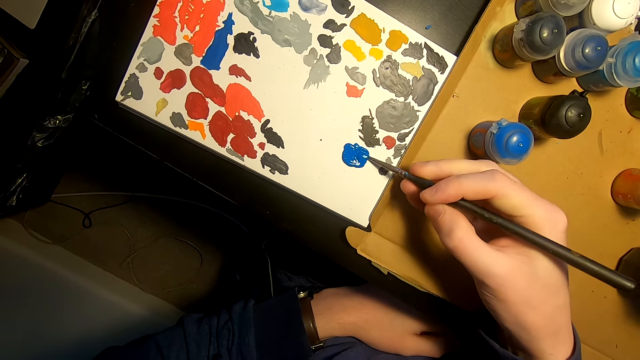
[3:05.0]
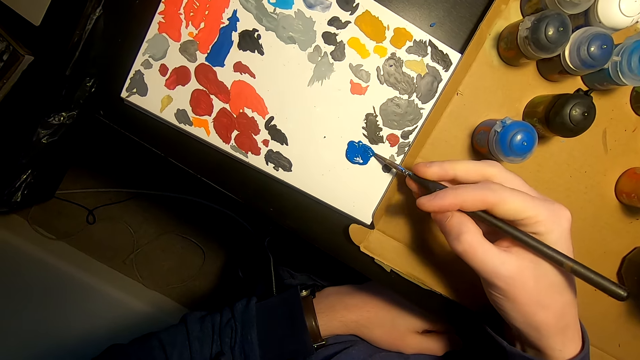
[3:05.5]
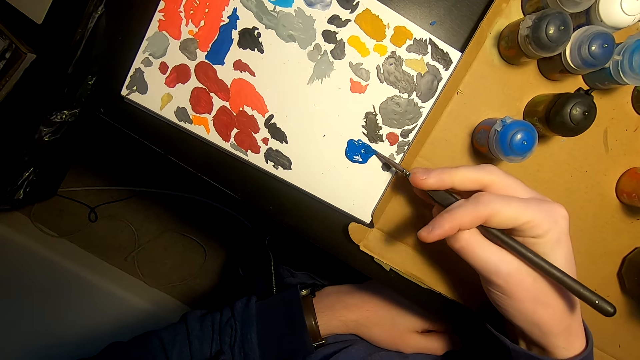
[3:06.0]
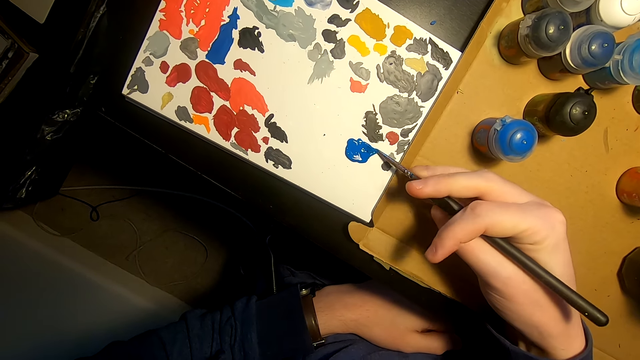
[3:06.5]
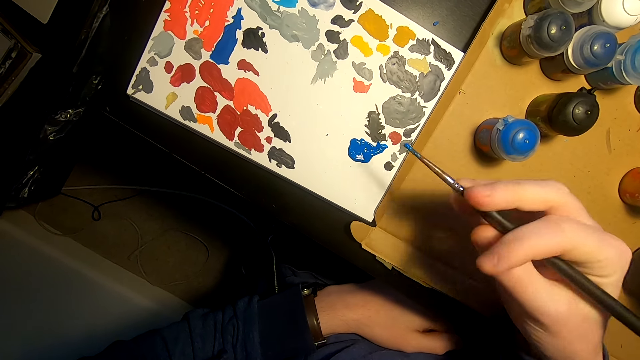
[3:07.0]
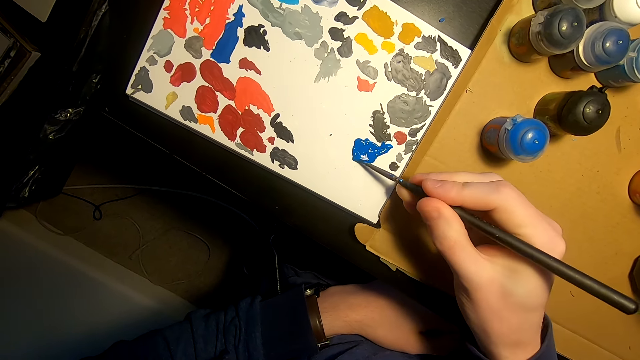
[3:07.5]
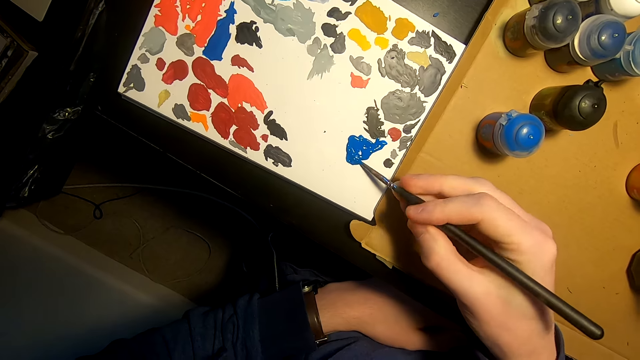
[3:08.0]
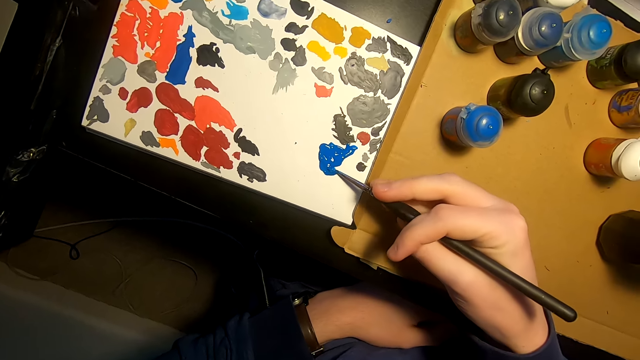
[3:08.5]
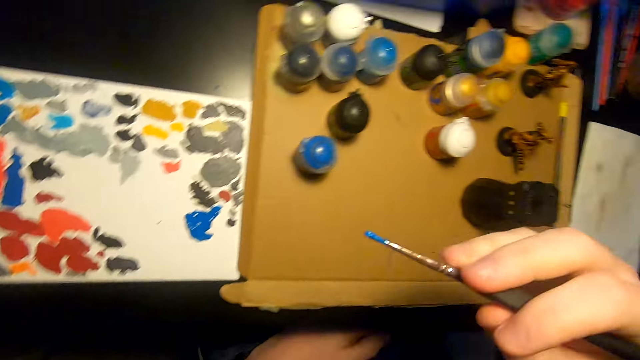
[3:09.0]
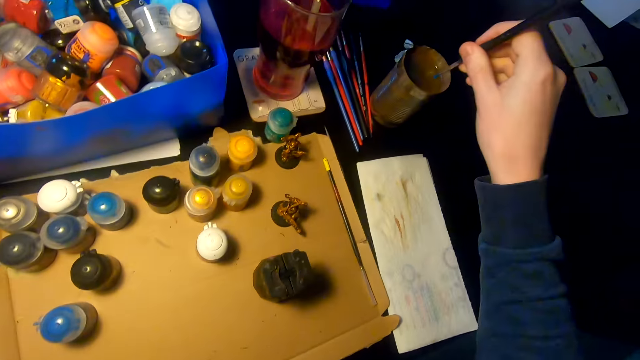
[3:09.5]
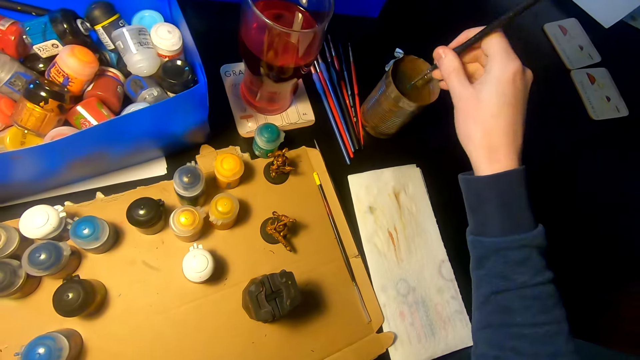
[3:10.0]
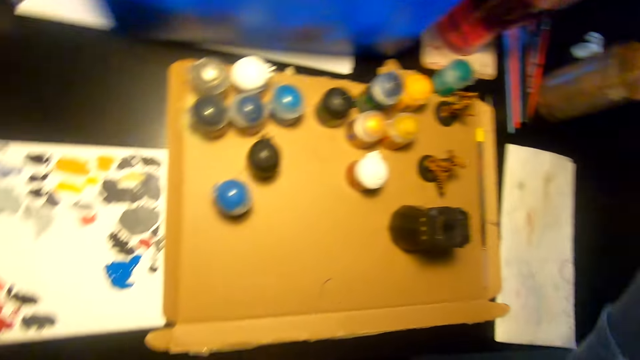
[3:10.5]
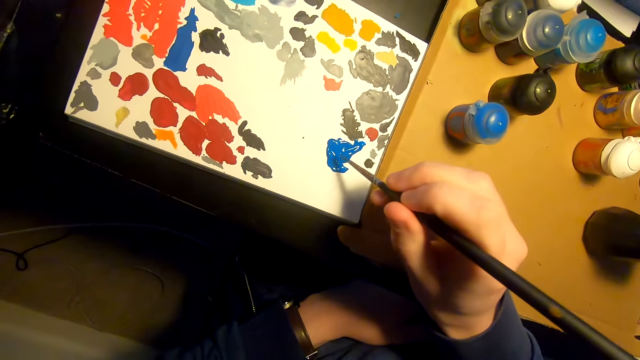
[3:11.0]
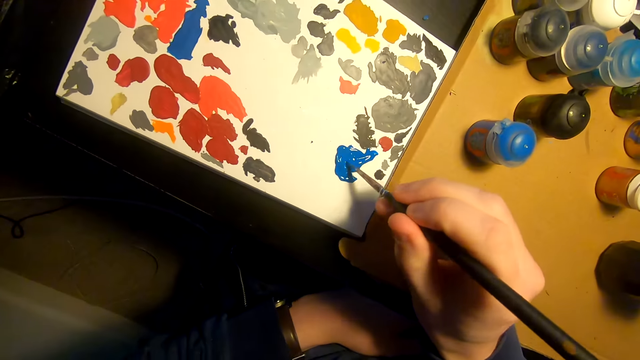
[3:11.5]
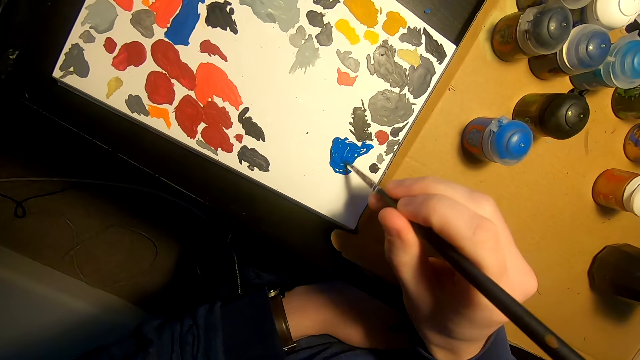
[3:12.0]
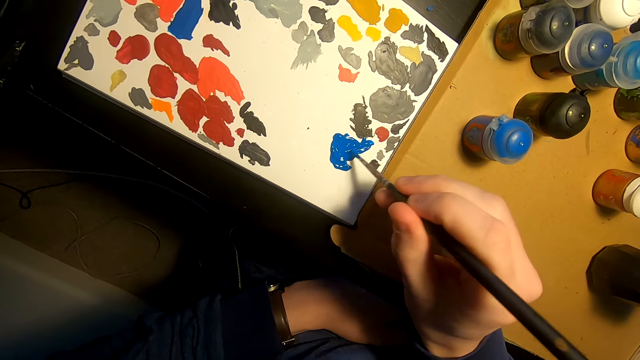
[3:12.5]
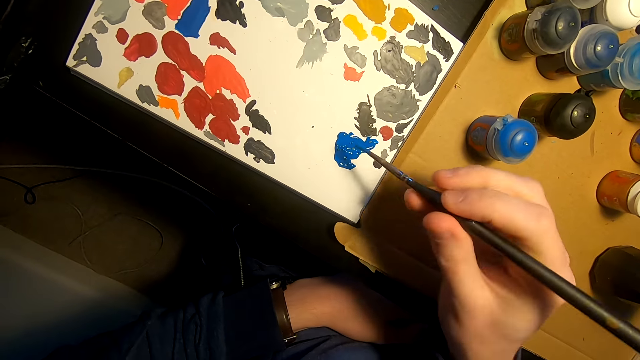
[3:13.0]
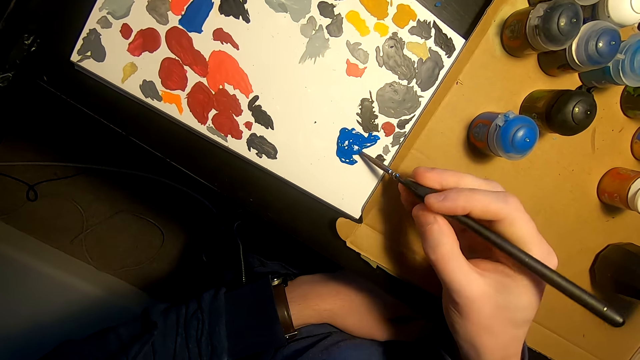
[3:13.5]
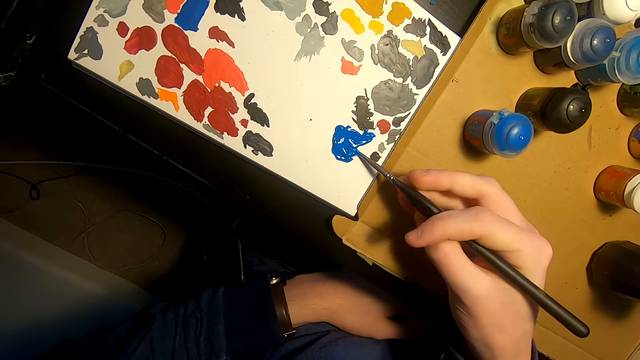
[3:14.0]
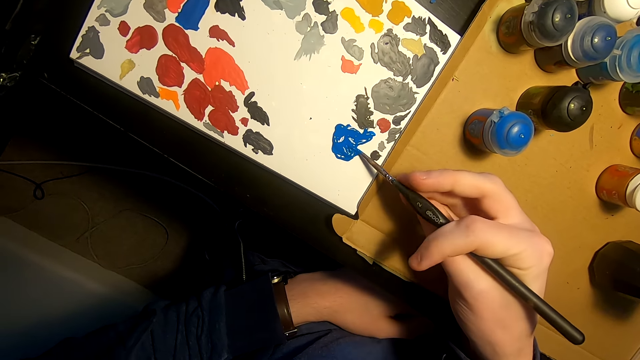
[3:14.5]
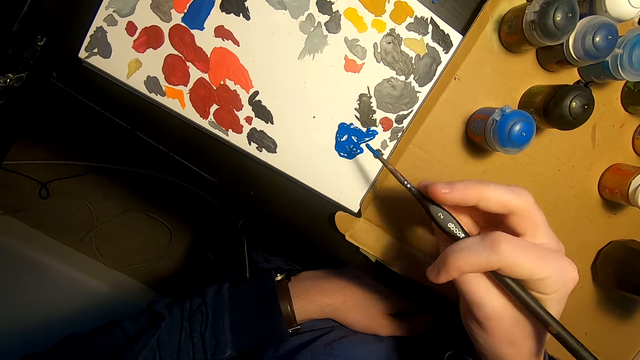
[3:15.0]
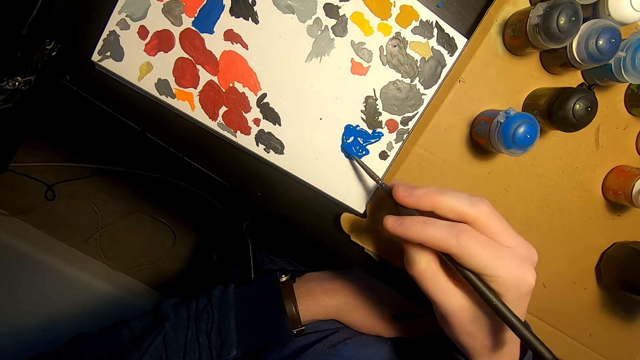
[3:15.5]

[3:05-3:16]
The camera wearer dips the painting brush in the paints. They mix the paints on the paper.

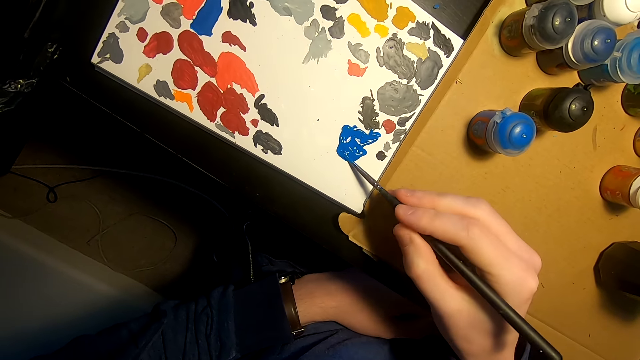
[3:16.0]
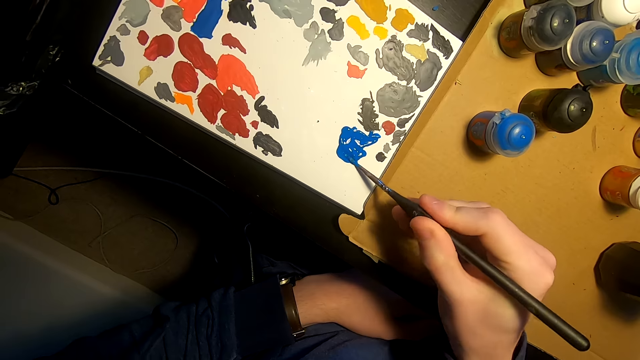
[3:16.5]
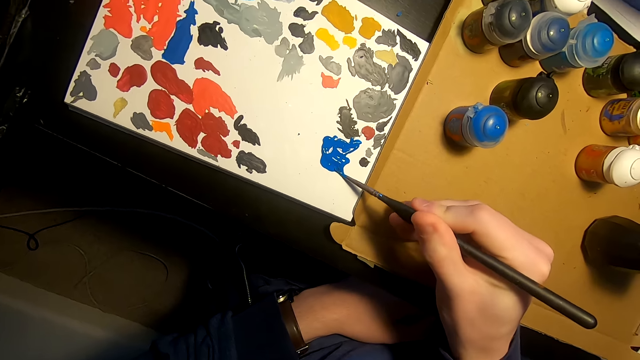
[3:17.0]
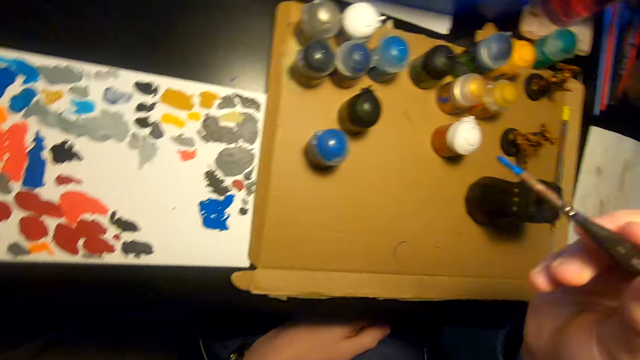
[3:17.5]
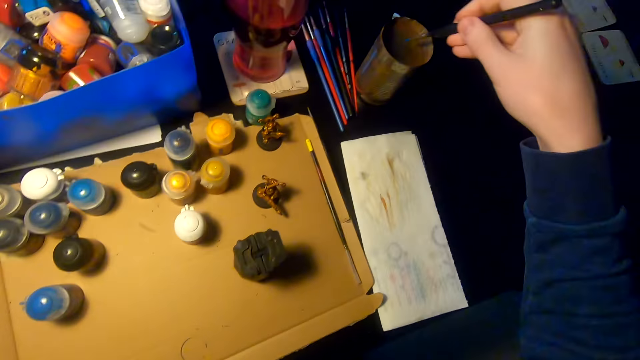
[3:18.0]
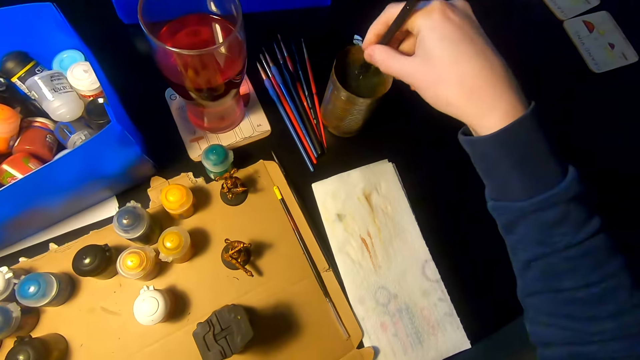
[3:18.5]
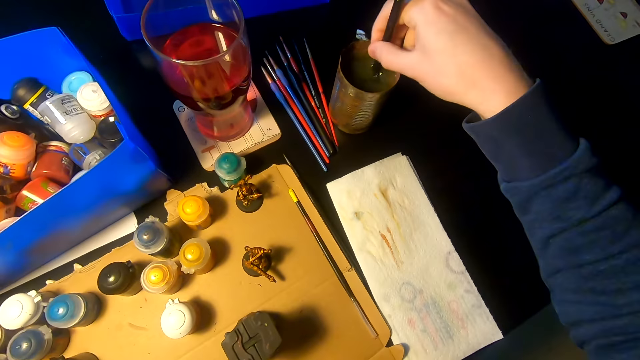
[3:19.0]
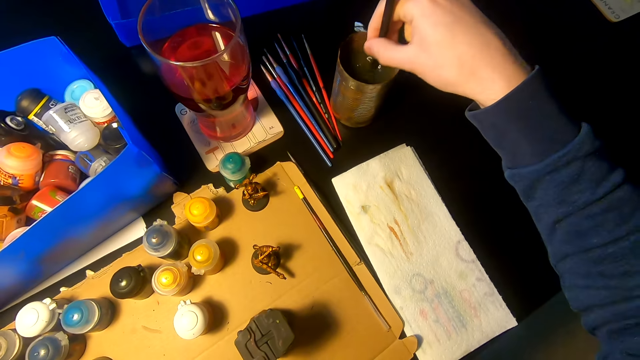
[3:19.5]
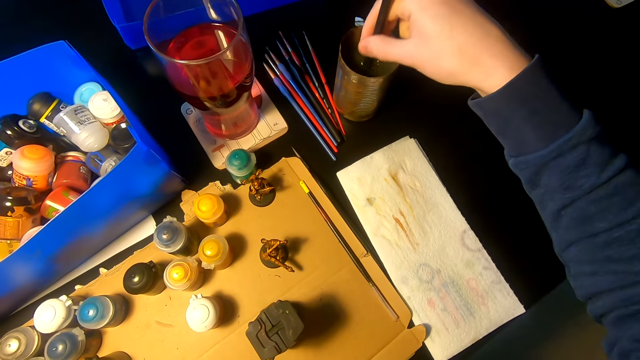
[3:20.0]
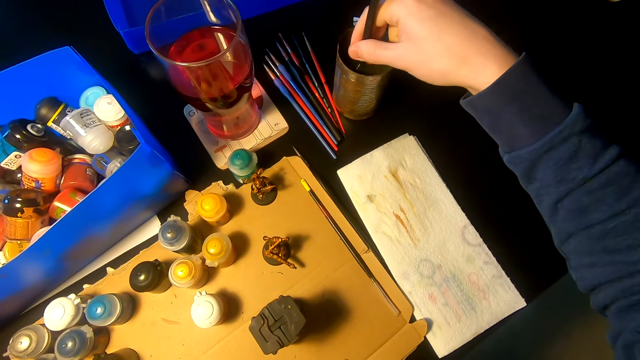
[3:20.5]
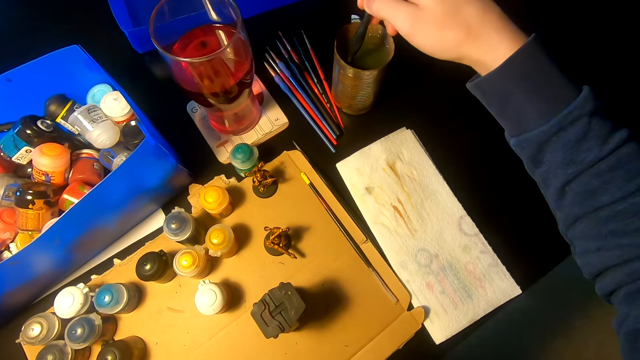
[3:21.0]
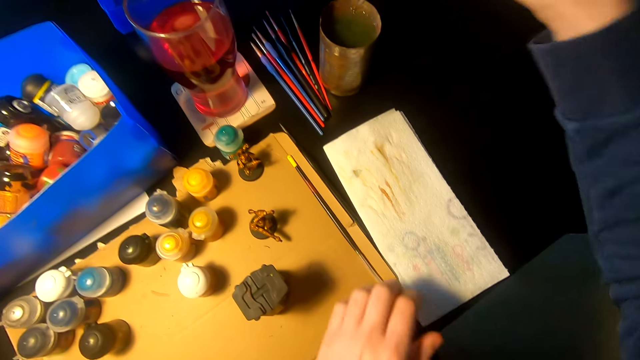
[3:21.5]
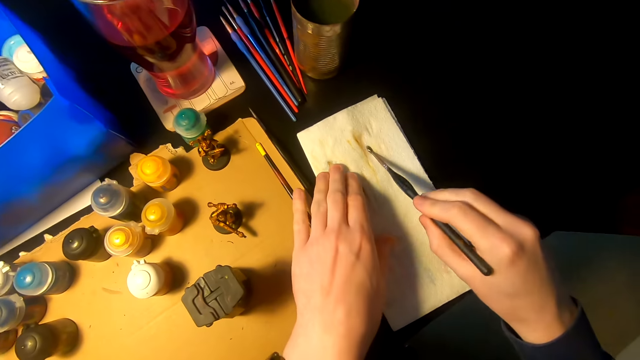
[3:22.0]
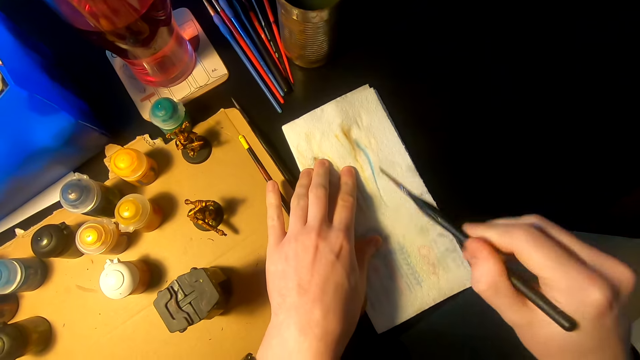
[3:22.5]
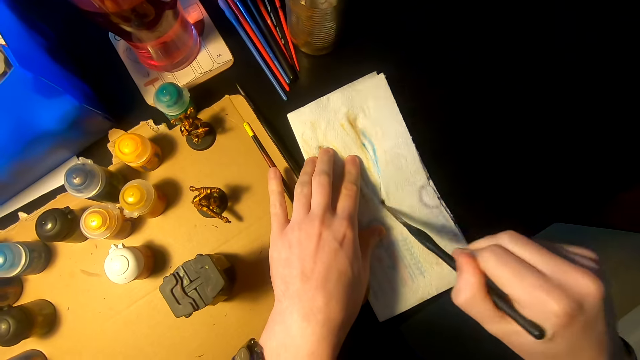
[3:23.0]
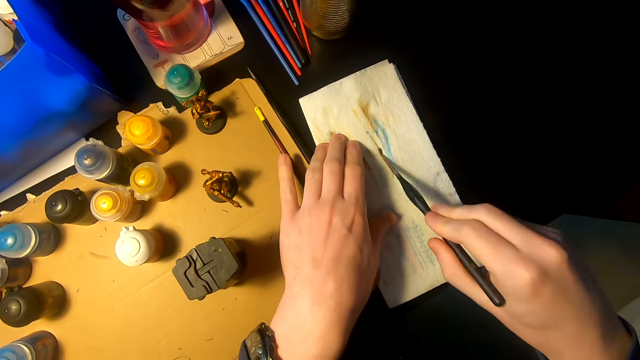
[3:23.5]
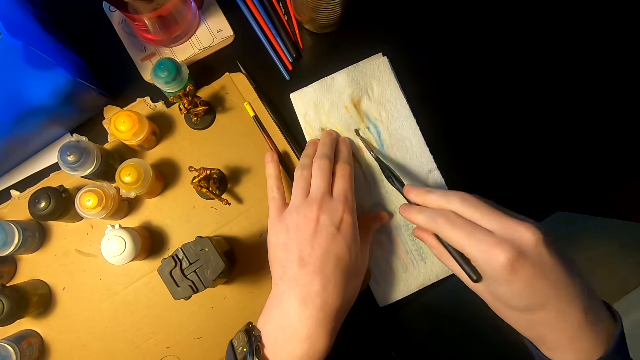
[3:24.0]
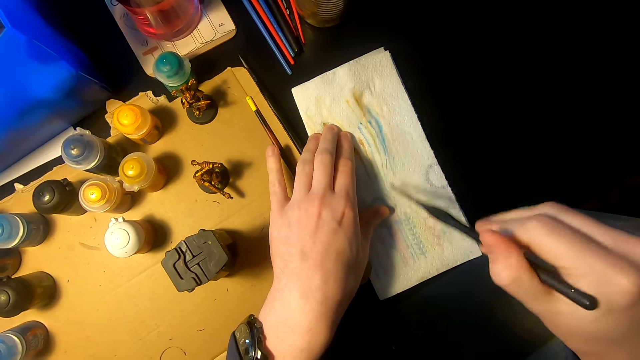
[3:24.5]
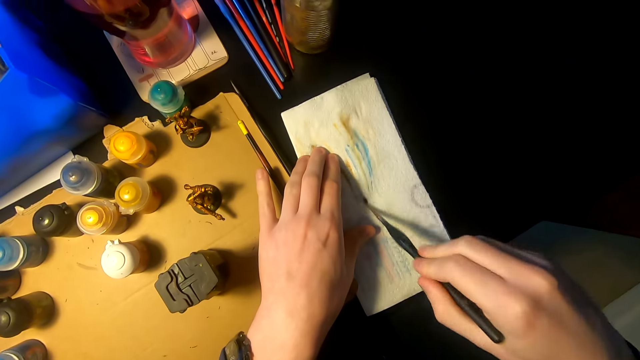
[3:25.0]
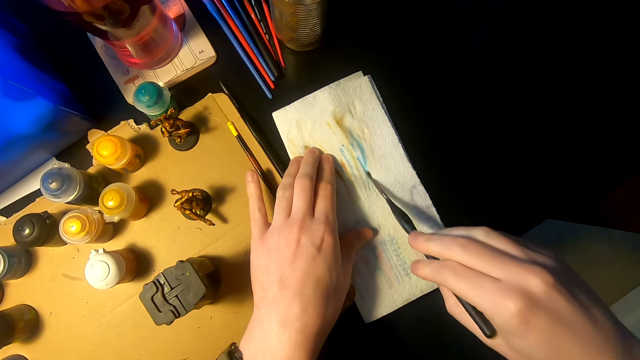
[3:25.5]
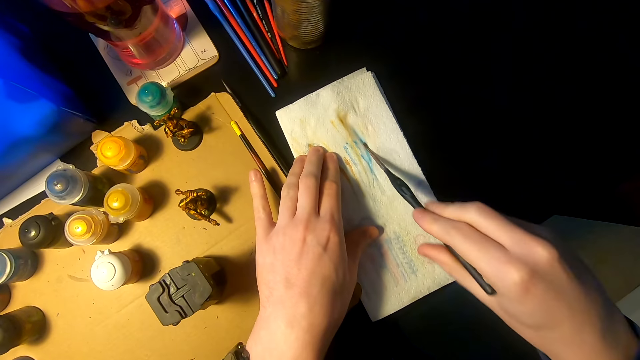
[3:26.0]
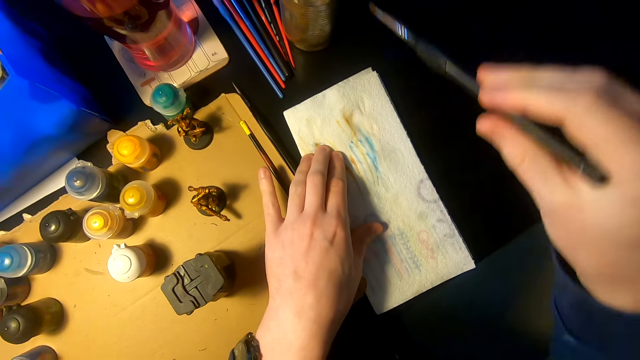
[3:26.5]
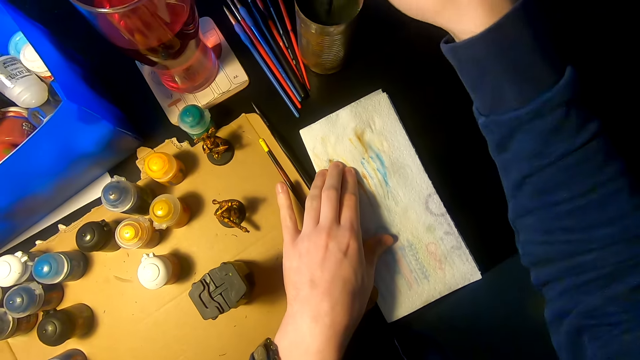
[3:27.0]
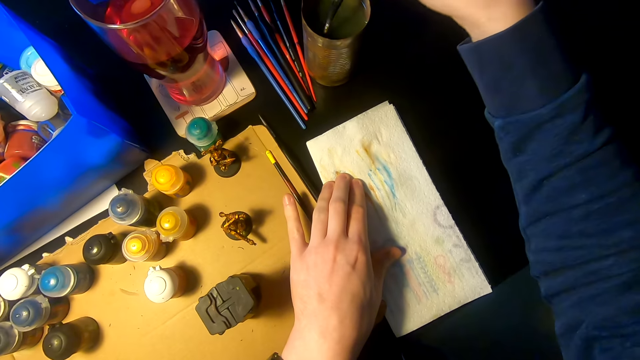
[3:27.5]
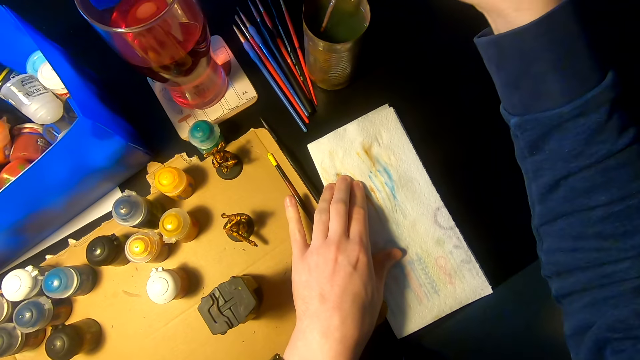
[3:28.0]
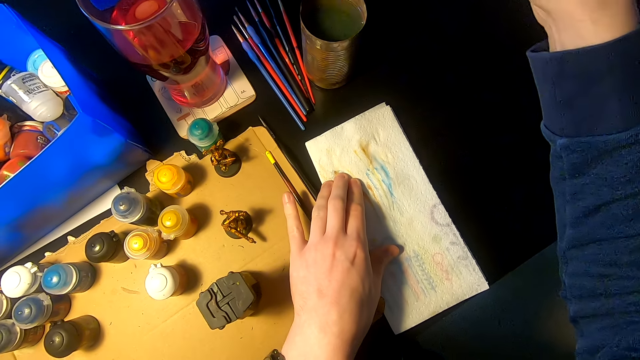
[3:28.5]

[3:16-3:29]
The camera wearer dips the painting brush in the paints or water. They wipe the painting brush on a piece of paper. They dip the painting brush in the paints.
